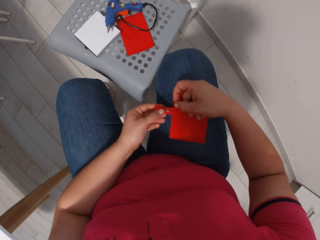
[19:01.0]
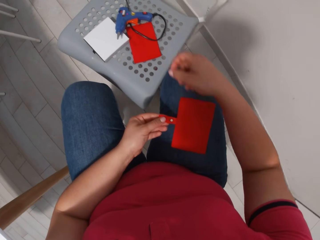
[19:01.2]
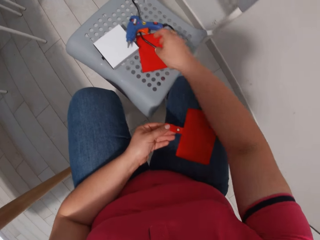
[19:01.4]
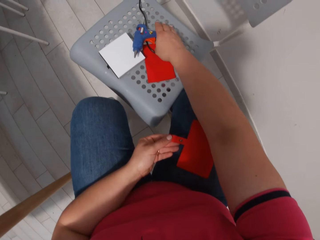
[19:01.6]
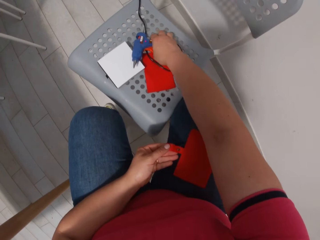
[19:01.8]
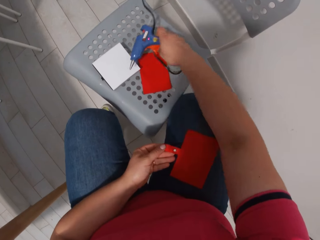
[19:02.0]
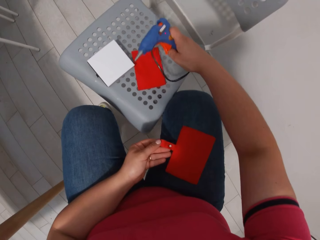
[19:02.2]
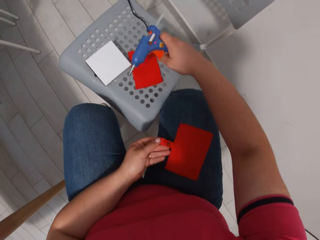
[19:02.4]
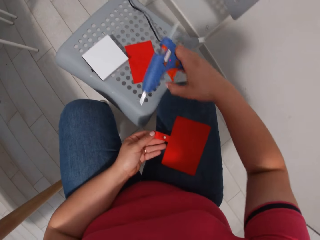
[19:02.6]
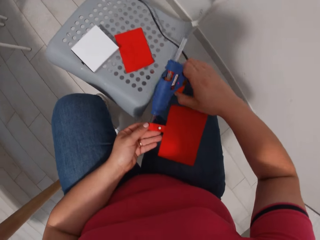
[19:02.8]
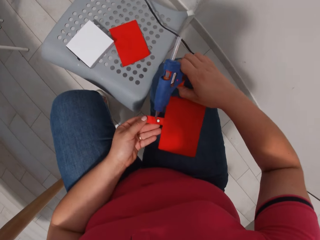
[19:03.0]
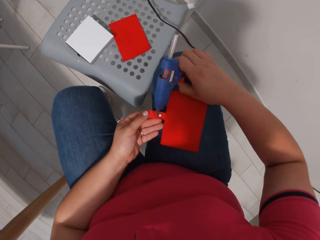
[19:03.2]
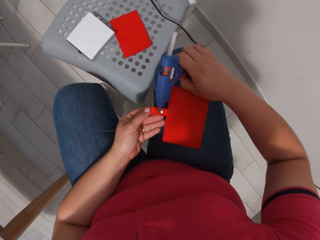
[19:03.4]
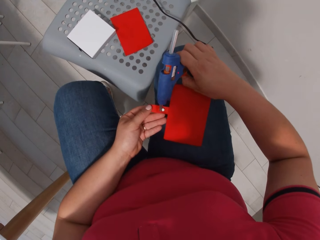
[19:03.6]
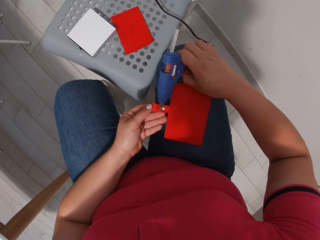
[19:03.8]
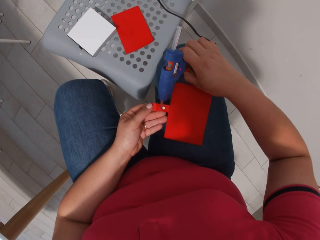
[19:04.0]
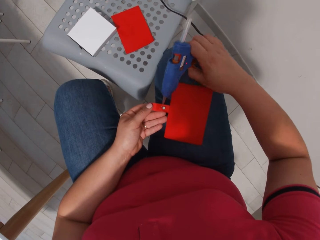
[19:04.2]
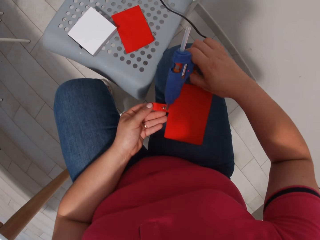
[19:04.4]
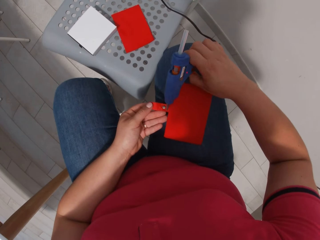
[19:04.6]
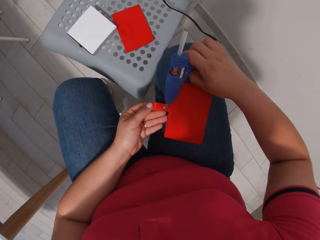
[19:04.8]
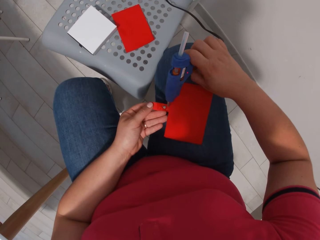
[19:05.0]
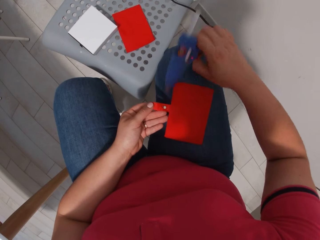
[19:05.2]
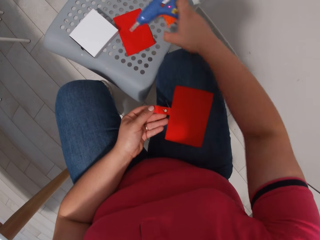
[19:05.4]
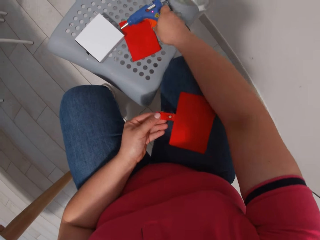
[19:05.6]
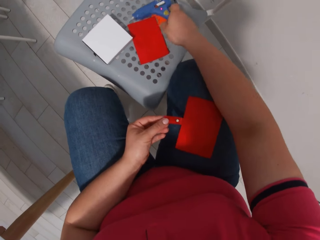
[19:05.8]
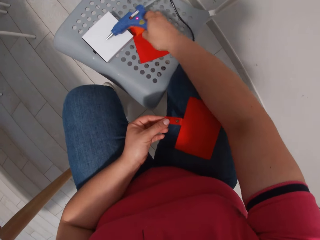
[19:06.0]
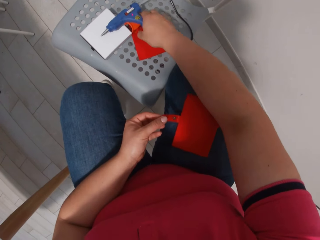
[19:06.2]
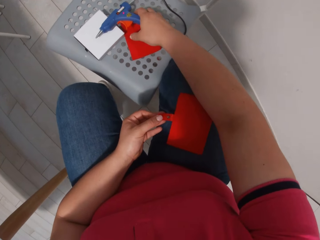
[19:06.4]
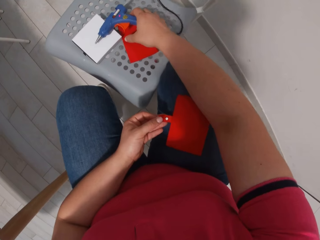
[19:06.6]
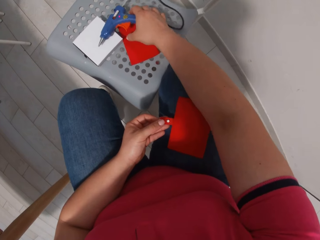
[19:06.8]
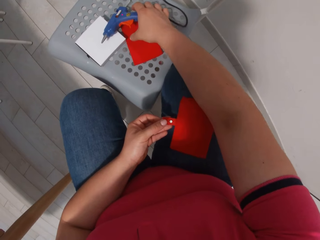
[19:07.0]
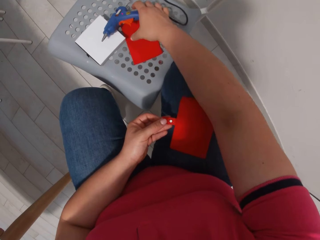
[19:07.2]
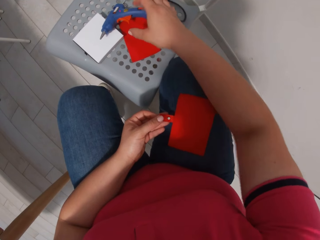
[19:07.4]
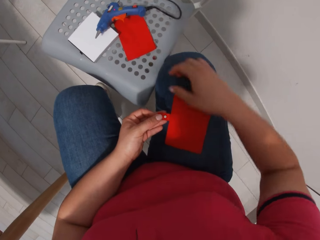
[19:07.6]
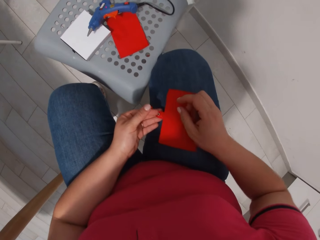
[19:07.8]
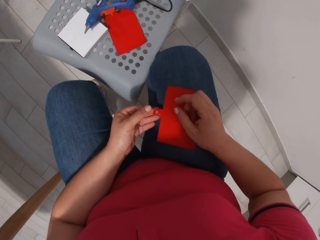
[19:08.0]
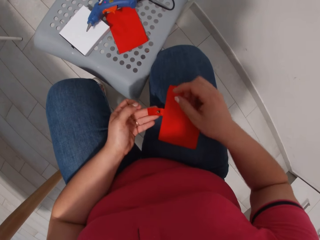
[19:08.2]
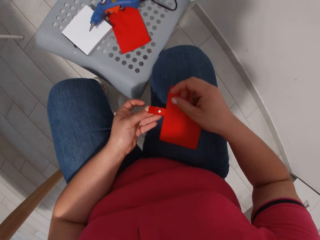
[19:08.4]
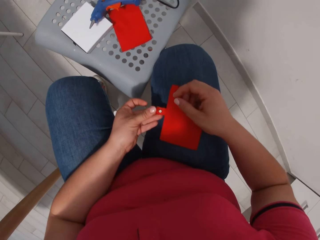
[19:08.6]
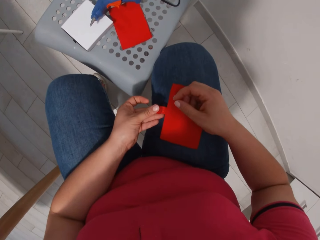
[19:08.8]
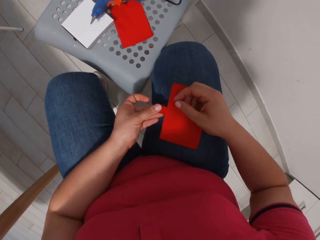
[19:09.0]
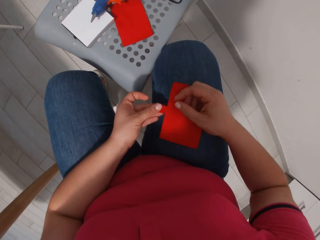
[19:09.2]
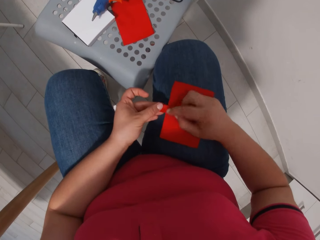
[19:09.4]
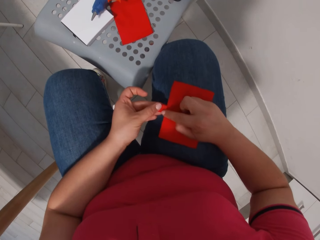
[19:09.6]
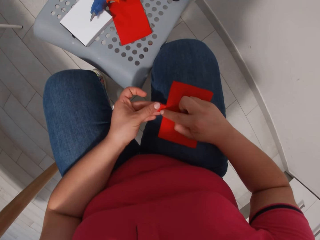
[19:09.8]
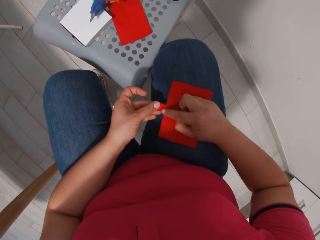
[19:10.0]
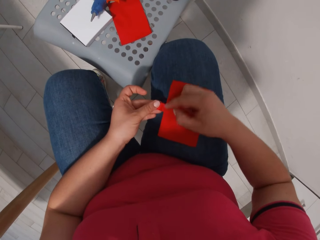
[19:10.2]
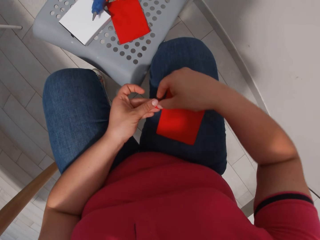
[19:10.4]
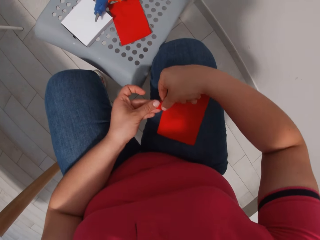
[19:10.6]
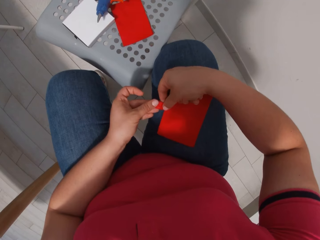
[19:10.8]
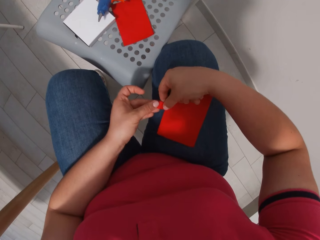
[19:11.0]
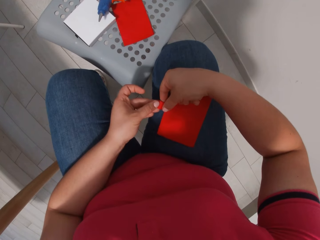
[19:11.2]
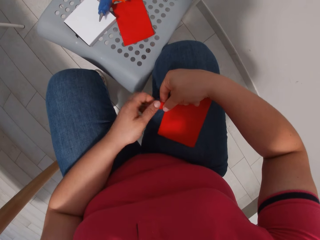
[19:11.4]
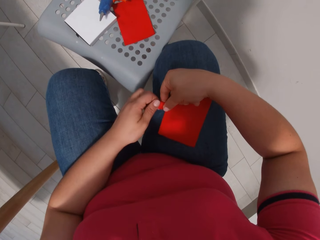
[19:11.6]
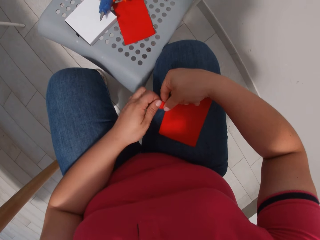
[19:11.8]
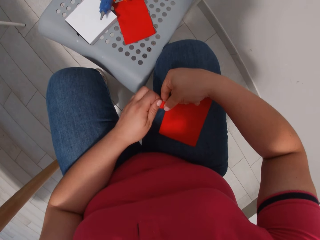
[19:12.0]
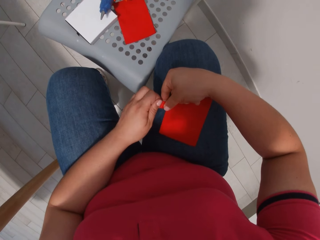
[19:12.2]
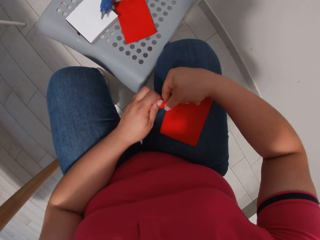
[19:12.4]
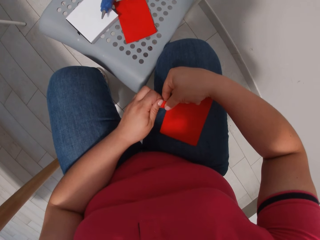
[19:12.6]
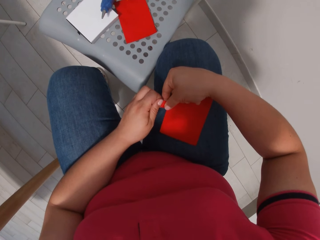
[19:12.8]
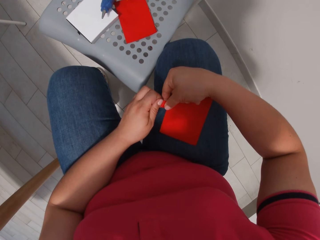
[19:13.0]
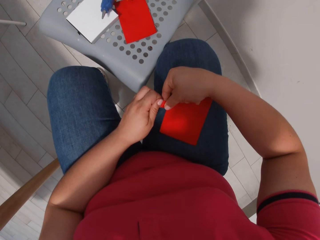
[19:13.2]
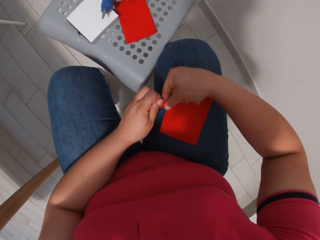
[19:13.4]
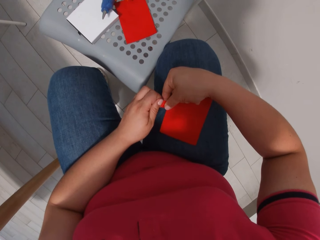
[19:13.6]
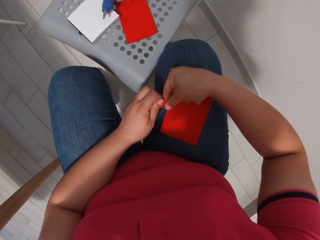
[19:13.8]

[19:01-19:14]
The camera wearer takes the glue gun from the chair. She applies the glue on the side of the ornament and puts the glue gun on the chair. She folds the ribbon and presses the ribbon with her fingers.

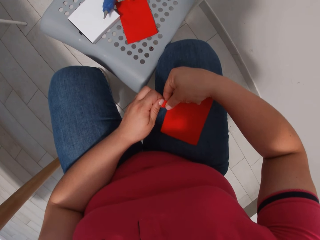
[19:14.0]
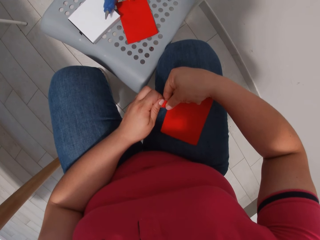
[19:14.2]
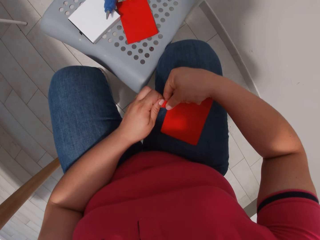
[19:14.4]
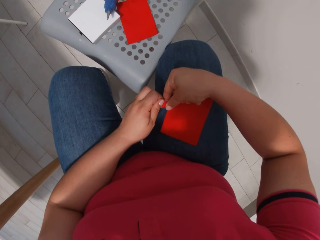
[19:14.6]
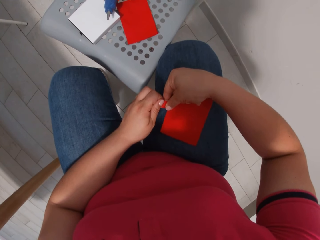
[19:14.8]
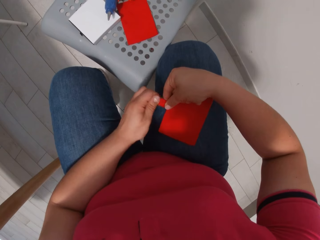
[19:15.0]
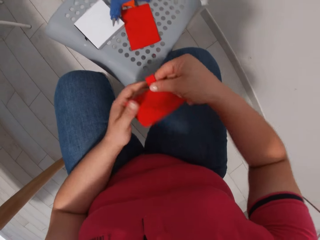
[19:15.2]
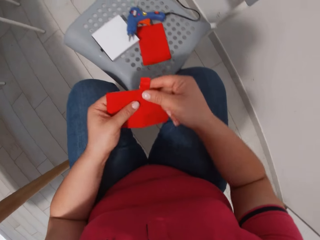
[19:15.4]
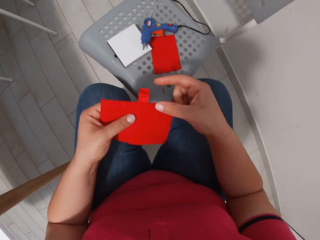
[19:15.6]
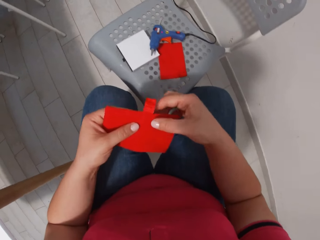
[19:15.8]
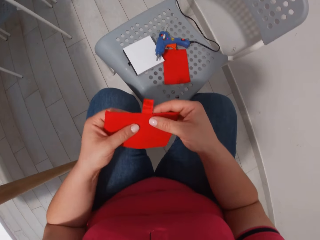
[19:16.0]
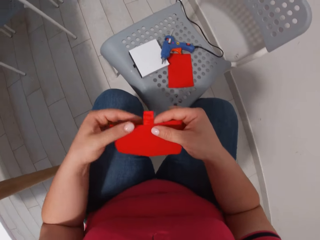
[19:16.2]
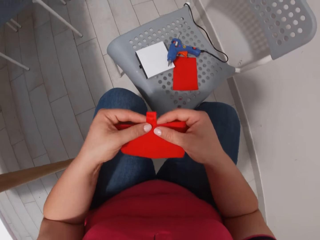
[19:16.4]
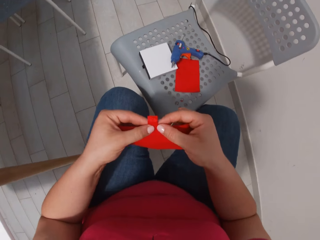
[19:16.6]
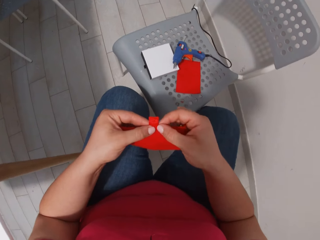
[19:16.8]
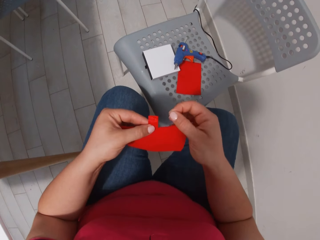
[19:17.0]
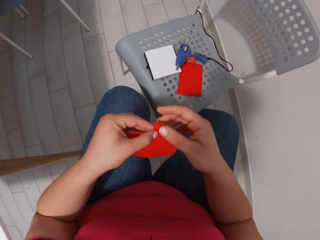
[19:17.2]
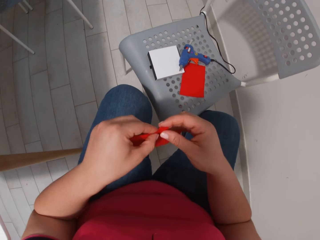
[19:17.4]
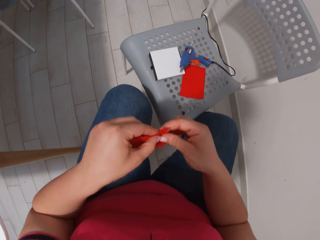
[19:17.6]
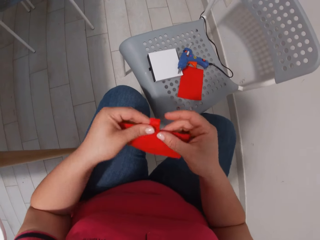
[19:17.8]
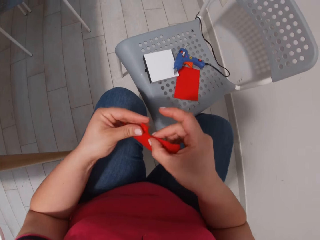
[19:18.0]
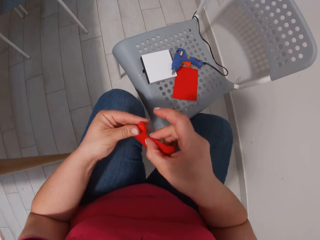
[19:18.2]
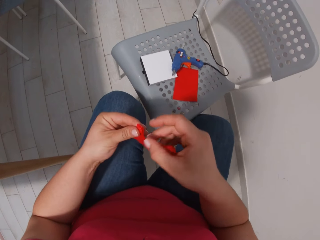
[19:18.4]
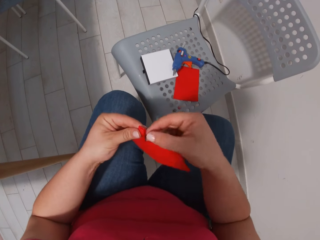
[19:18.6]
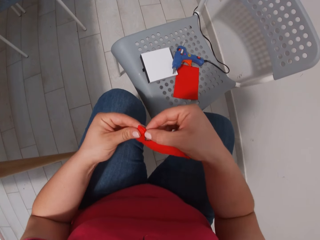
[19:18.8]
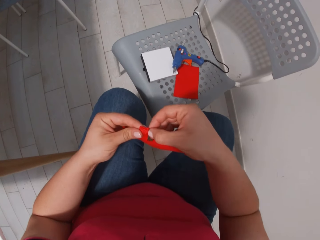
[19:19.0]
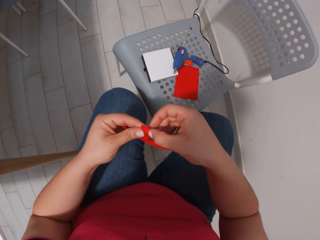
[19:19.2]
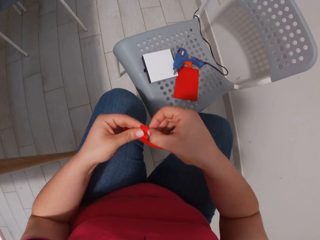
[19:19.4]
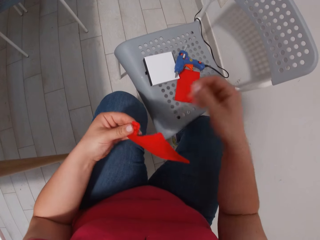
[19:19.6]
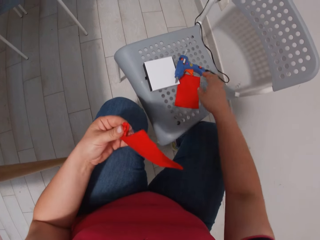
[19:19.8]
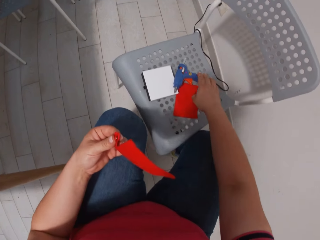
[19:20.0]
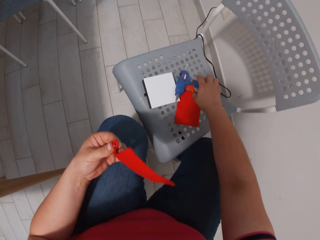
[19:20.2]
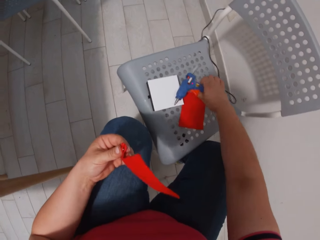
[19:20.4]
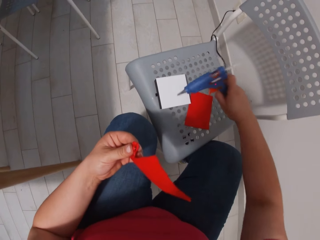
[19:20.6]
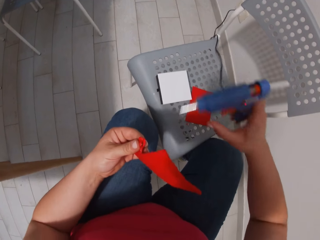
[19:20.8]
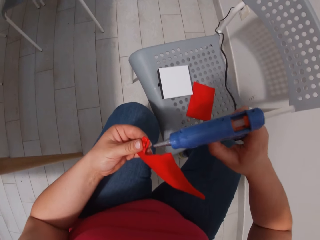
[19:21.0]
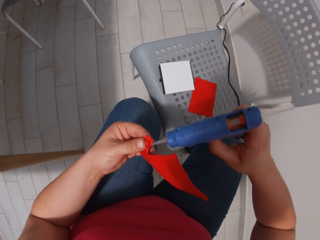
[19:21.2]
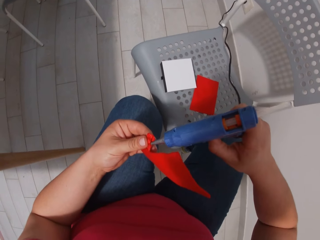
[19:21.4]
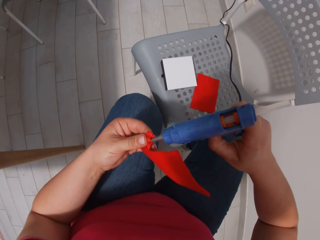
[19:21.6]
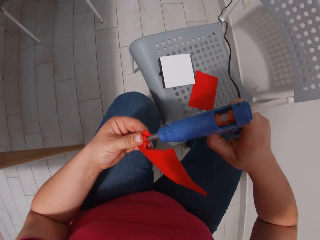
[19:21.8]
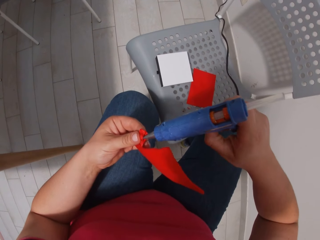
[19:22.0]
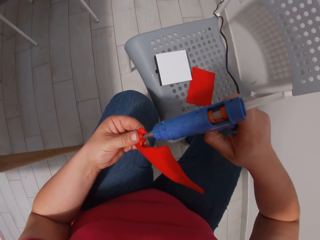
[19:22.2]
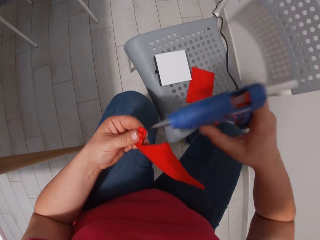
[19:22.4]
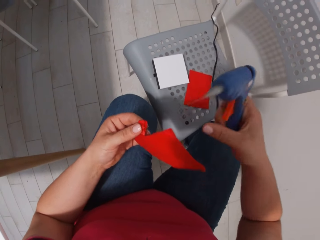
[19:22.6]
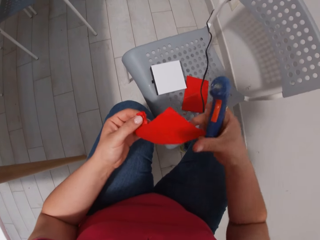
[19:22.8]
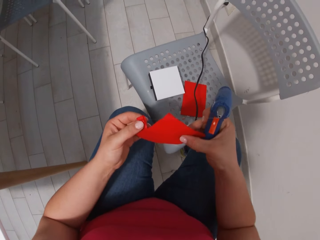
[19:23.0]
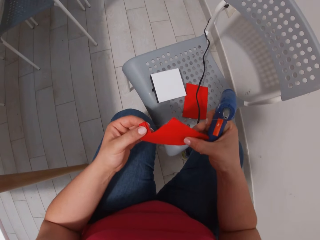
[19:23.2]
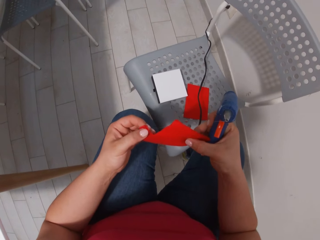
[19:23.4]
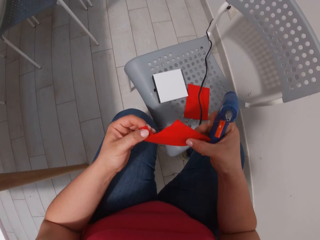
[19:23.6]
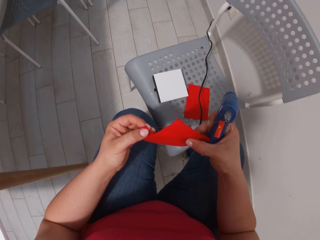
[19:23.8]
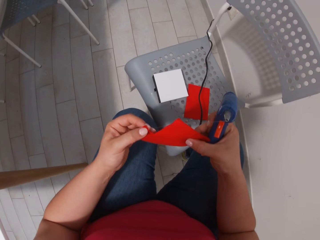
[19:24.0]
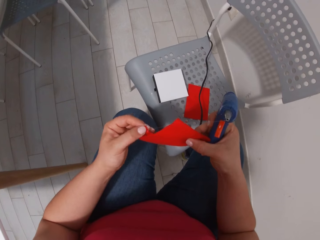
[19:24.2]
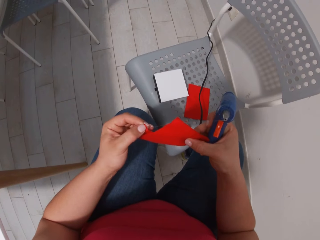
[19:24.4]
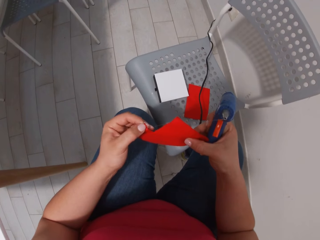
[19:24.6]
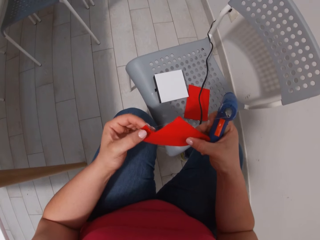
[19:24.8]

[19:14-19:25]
The camera wearer moves the fabric up and holds the fabric. She takes the glue gun from the chair, applies the glue on the fabric and presses the ribbon with her fingers.
